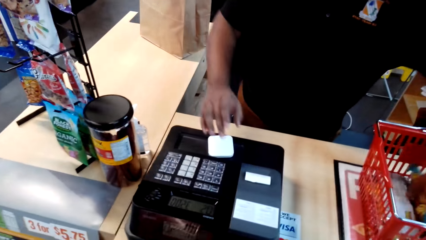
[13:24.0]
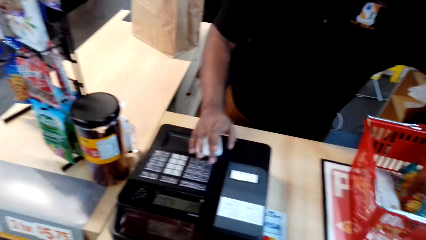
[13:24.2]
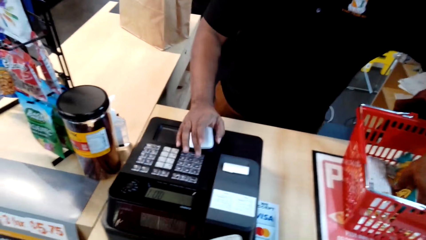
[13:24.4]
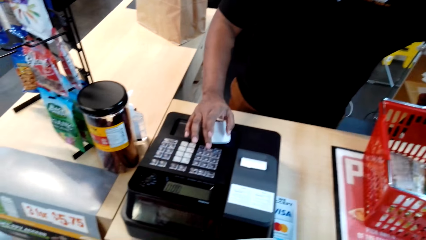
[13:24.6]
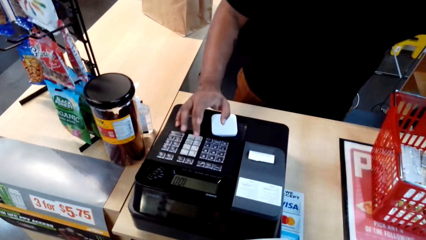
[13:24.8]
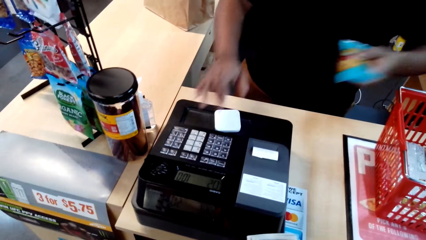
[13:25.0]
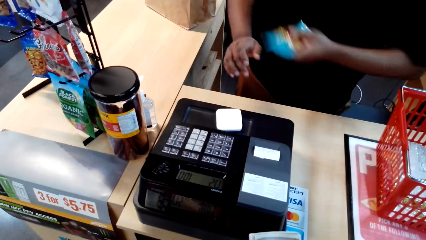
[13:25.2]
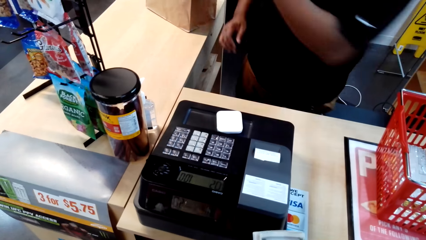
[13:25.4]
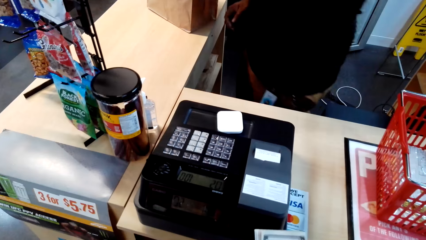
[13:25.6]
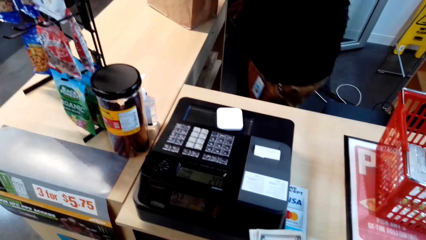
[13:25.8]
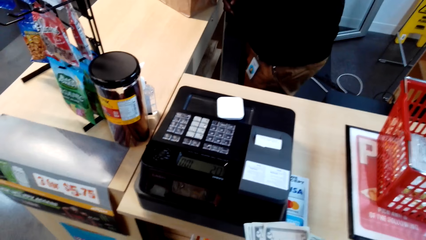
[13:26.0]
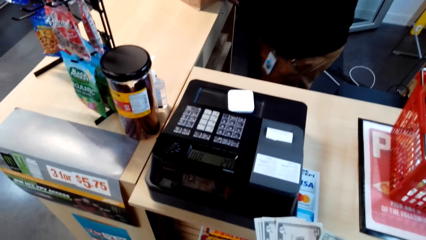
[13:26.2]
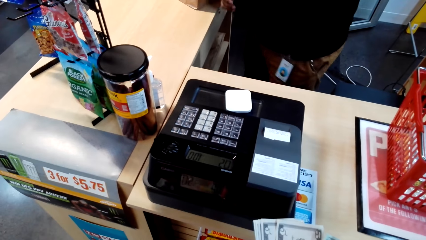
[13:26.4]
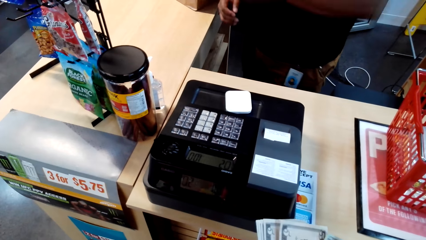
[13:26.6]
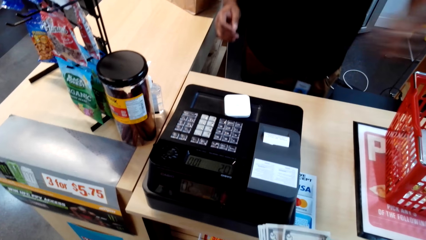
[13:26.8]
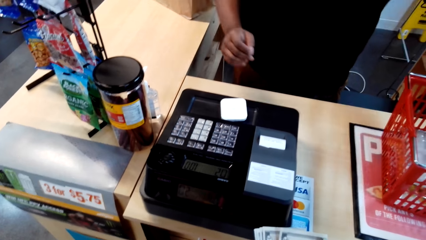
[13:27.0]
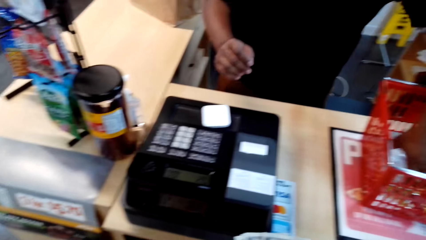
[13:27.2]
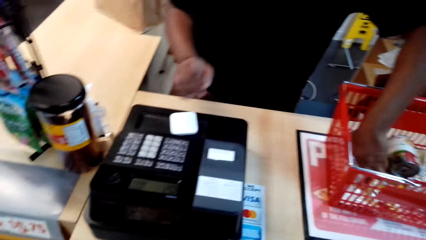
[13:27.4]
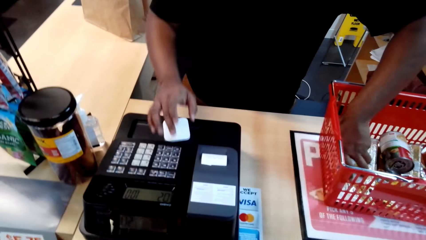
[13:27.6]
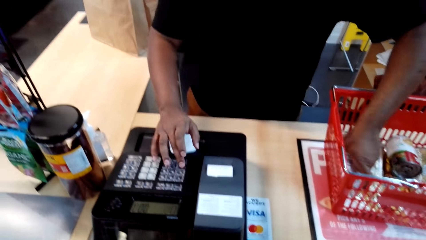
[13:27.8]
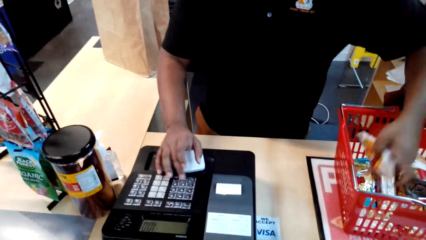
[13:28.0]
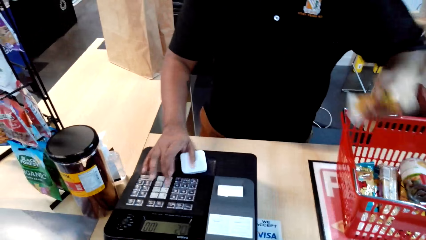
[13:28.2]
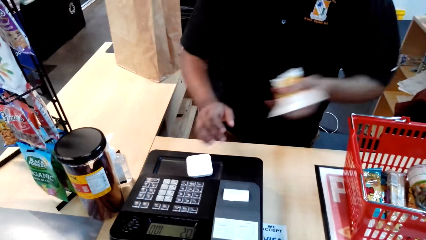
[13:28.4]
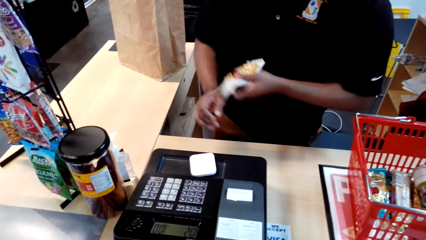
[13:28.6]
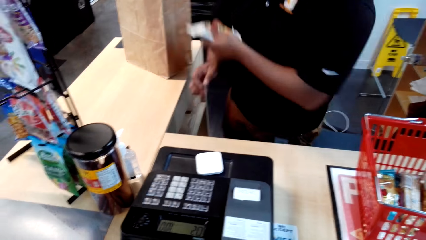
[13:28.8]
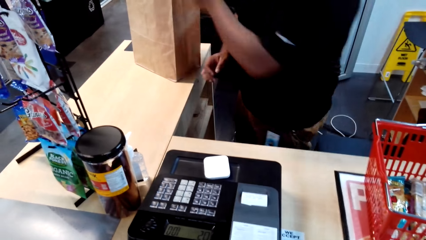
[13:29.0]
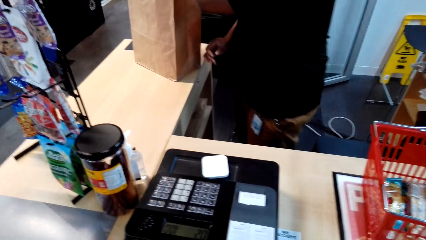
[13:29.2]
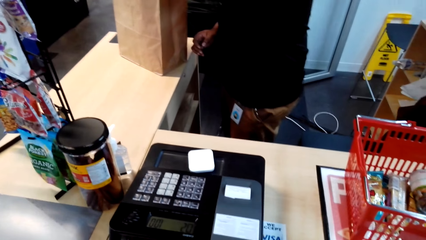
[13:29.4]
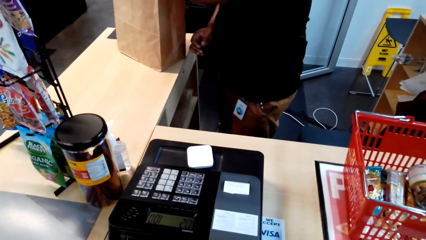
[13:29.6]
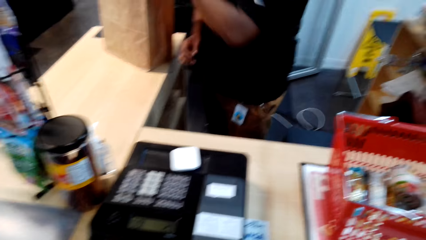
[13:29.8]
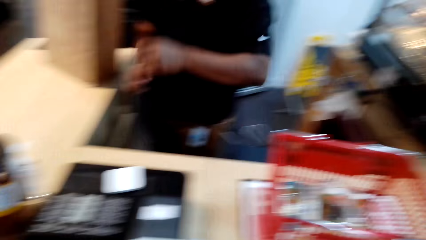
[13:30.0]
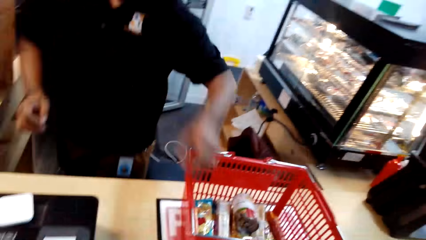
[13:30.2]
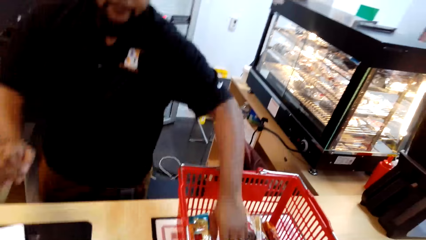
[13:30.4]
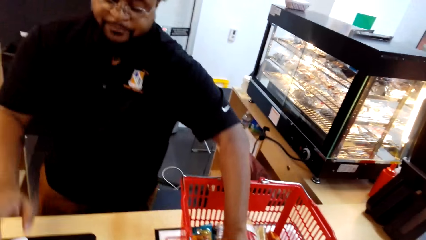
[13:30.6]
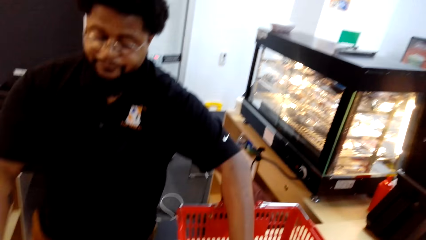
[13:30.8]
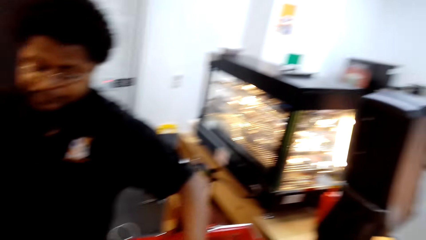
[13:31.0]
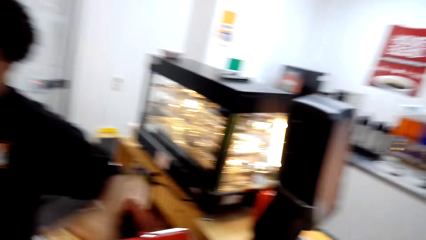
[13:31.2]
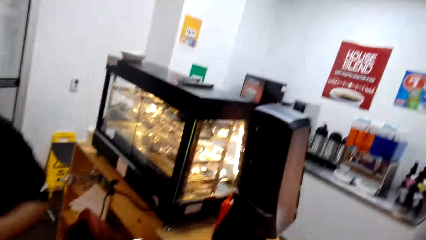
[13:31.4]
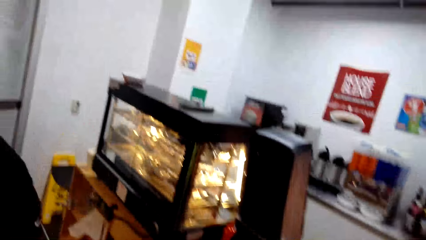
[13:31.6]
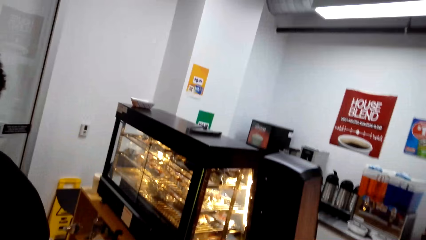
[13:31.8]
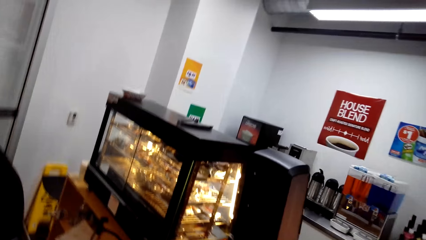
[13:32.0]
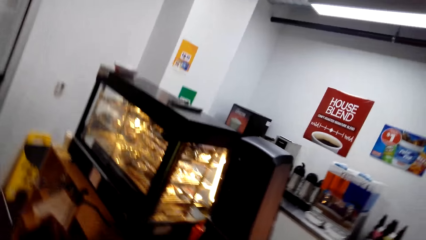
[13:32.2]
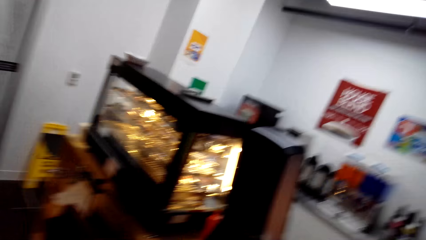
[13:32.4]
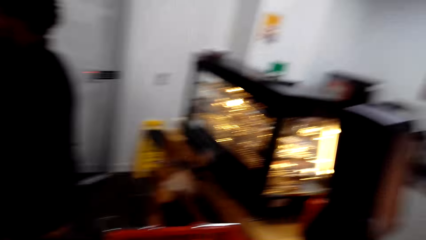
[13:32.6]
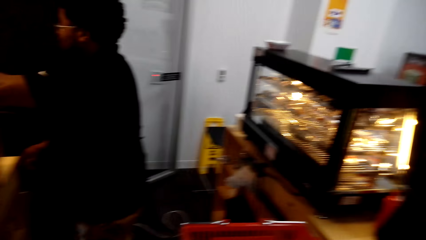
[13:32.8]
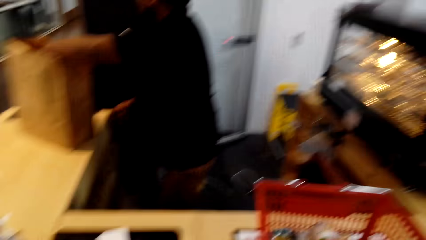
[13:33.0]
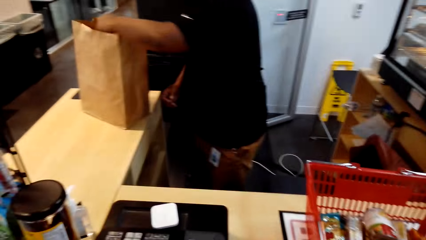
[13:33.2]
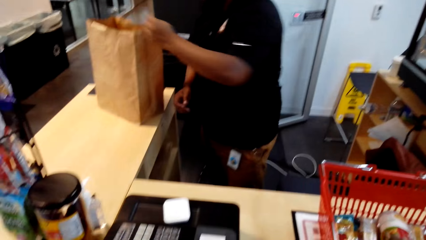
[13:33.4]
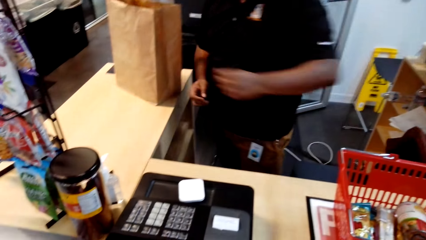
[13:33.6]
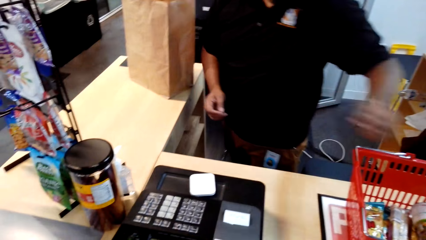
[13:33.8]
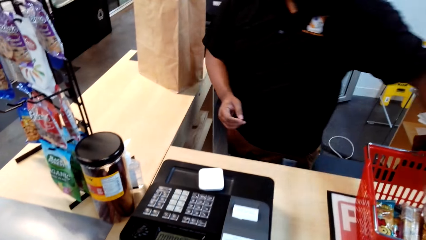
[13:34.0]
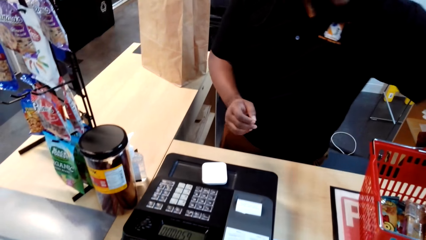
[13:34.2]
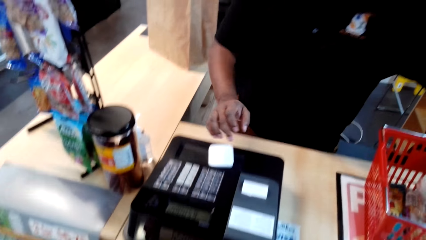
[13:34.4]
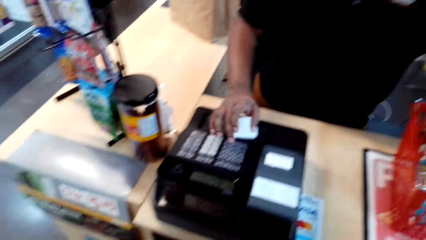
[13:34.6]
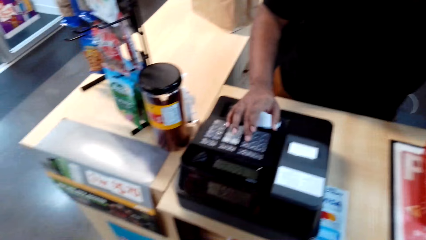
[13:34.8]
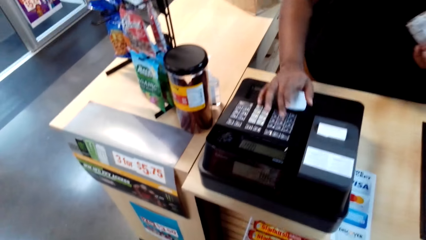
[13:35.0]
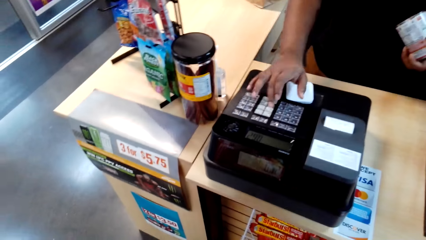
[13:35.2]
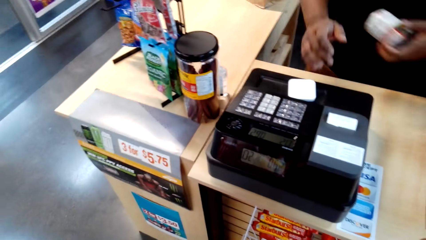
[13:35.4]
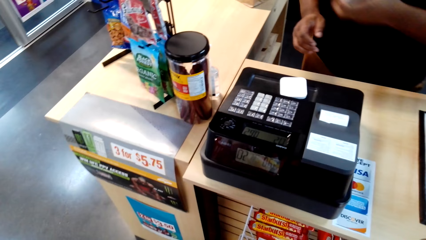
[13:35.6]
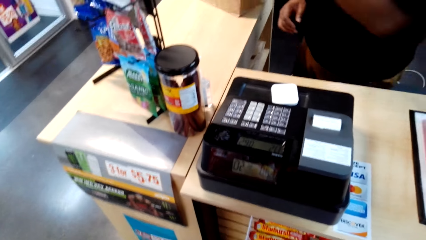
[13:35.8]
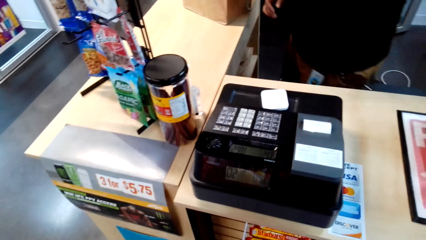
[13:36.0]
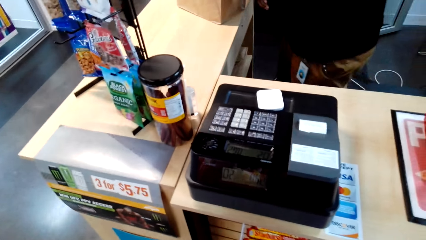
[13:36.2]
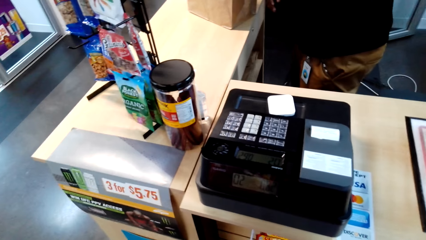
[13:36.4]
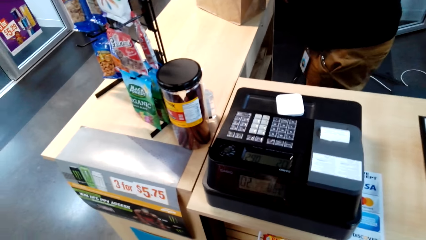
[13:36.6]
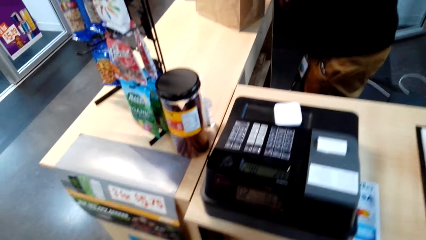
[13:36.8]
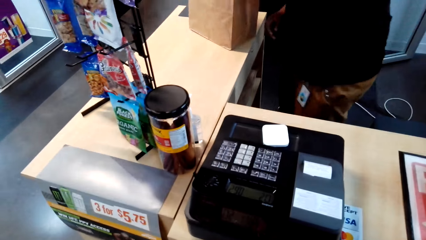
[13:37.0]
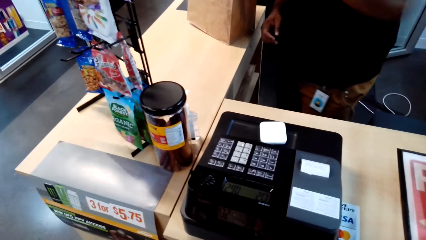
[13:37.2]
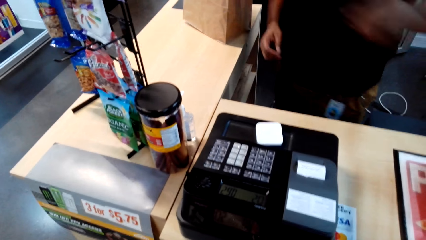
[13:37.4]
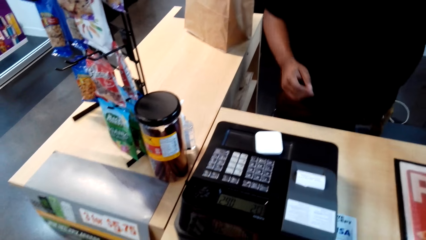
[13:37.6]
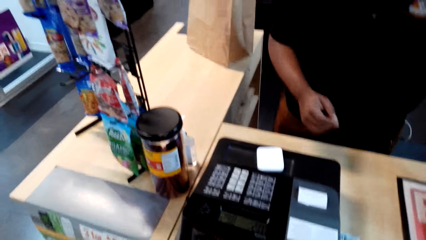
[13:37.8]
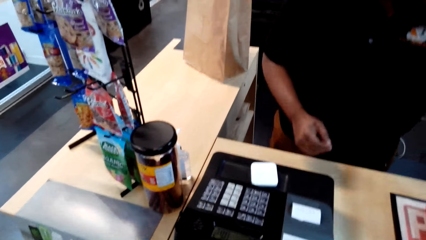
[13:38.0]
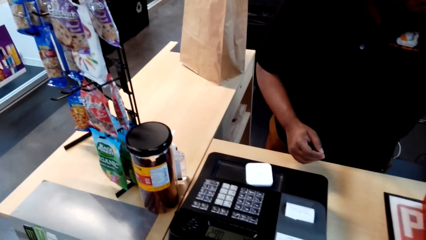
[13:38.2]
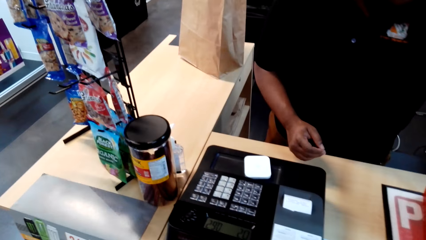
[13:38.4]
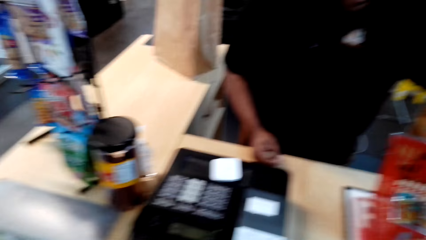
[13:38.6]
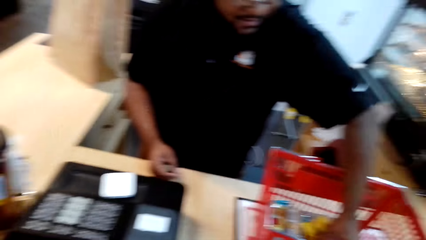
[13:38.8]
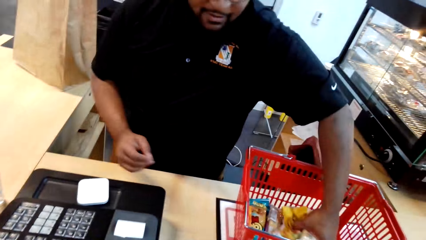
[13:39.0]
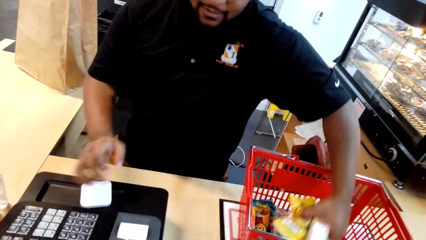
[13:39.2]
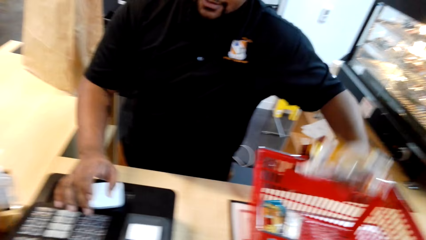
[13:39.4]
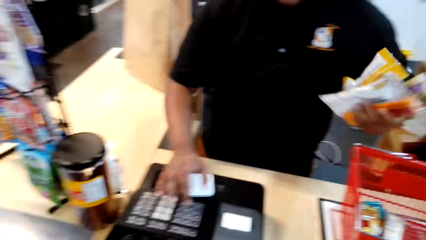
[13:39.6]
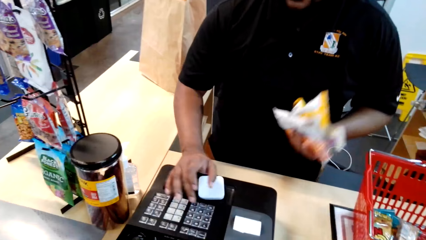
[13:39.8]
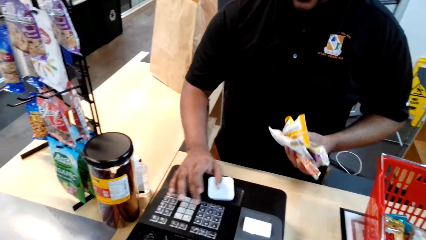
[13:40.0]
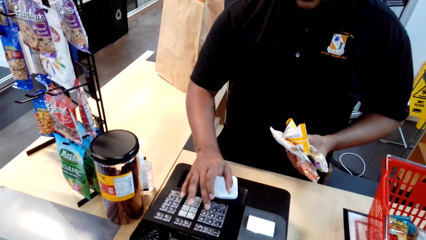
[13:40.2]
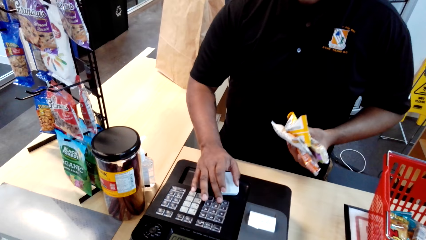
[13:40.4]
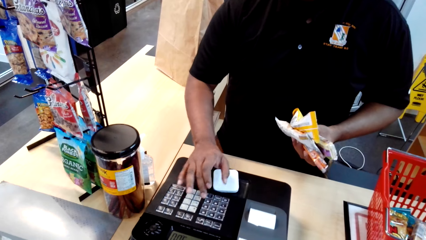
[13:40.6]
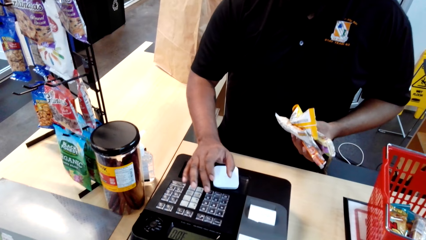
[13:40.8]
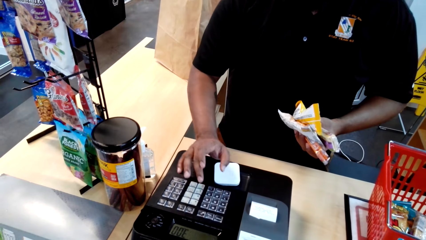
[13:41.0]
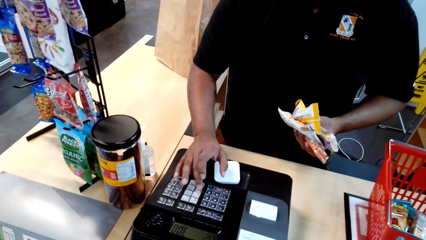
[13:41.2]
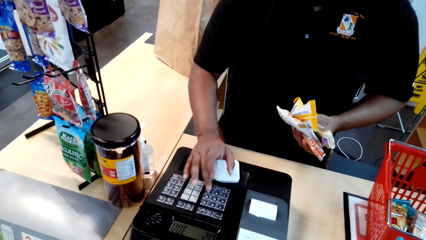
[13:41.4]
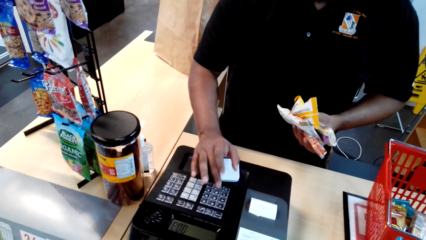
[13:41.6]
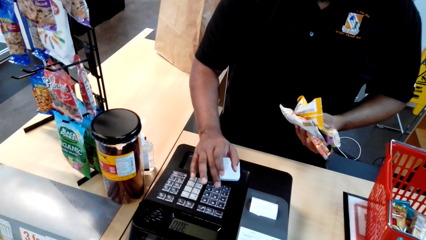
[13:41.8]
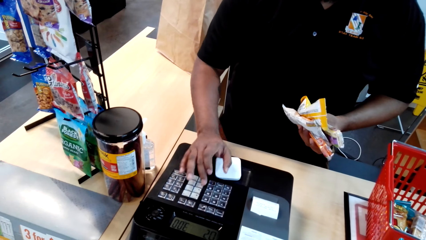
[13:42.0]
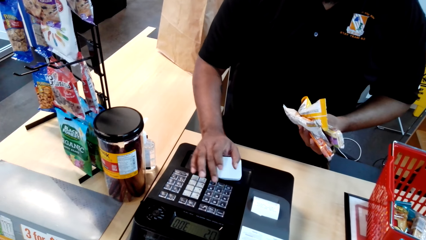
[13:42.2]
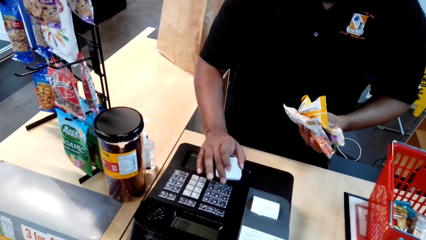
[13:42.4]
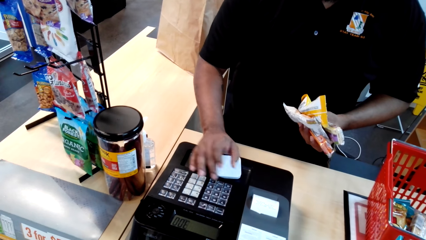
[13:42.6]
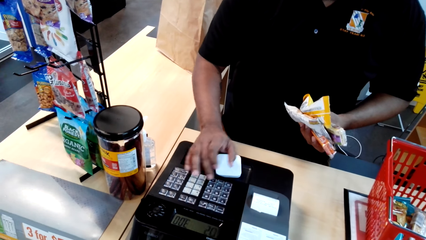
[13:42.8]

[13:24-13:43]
A man removes the packet from the shopping basket. The man operates the cash register. The man removes the packet from the shopping basket. The man operates the cash register. The camera wearer stares at the display cabinet. The man operates the cash register. The camera wearer stares at the cash register. The man removes the packet from the shopping basket. The man operates the cash register.
